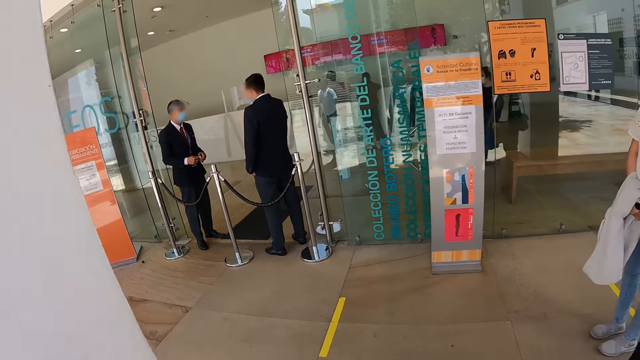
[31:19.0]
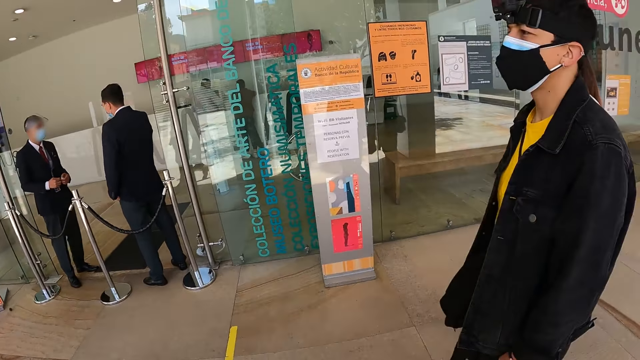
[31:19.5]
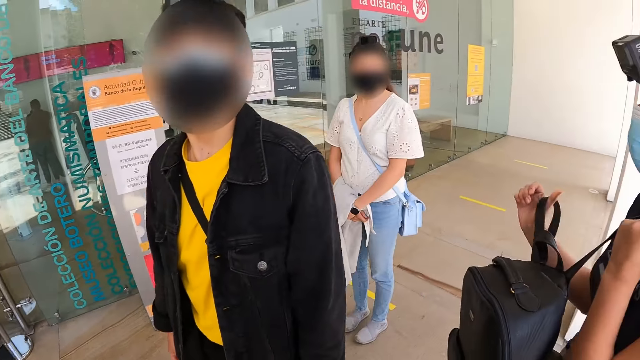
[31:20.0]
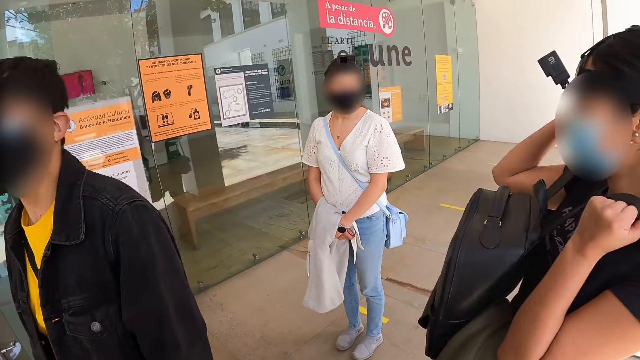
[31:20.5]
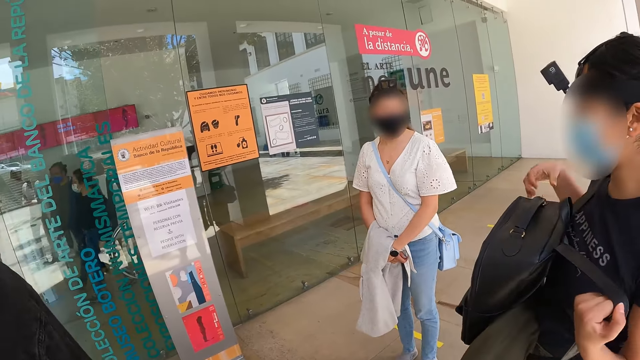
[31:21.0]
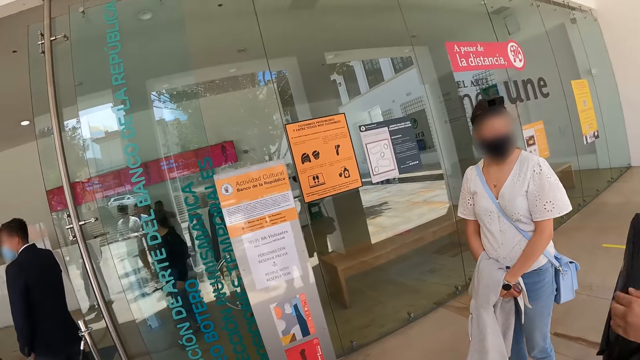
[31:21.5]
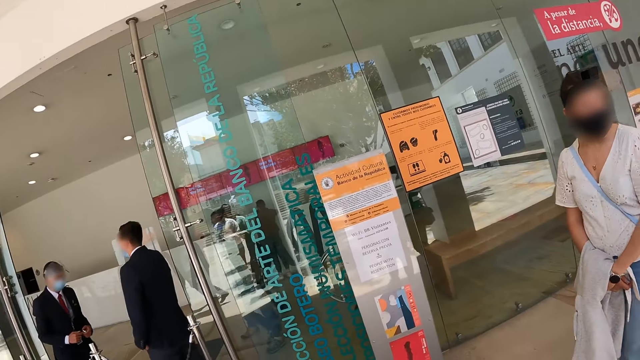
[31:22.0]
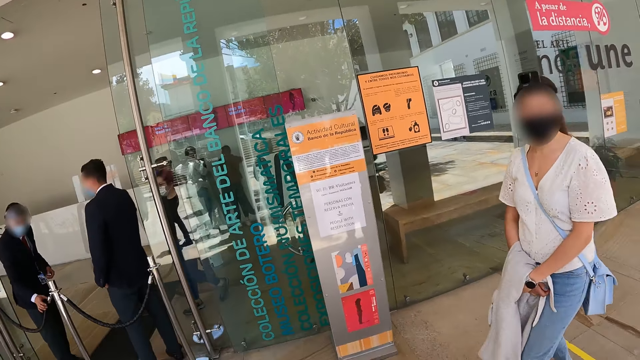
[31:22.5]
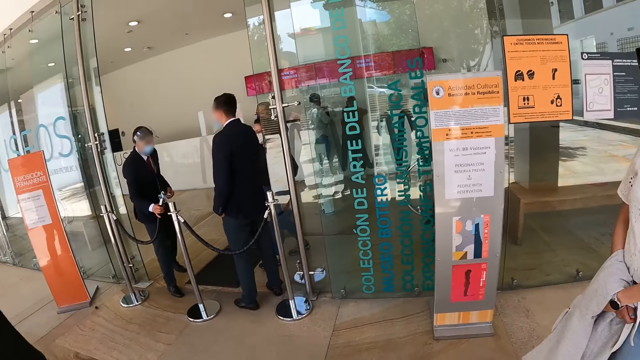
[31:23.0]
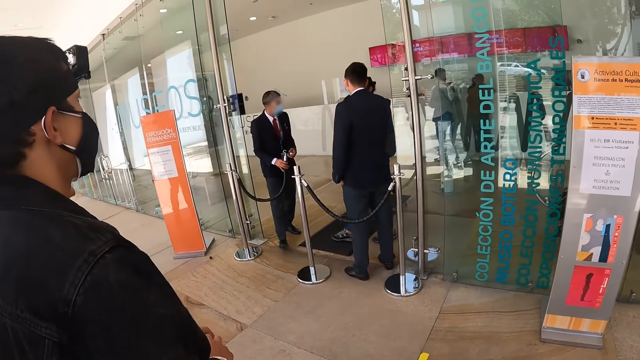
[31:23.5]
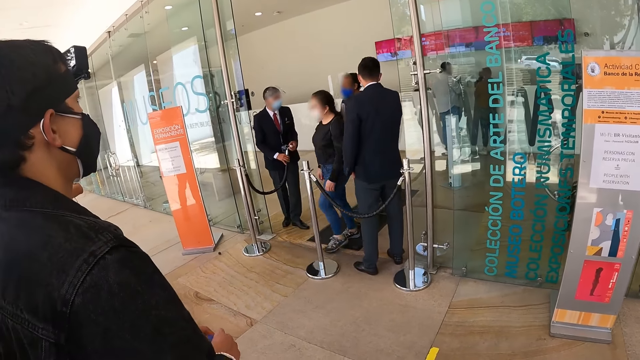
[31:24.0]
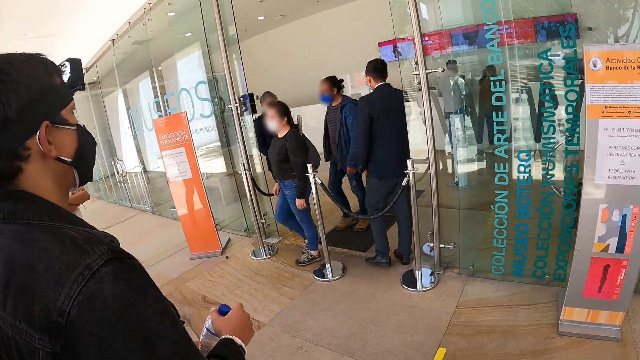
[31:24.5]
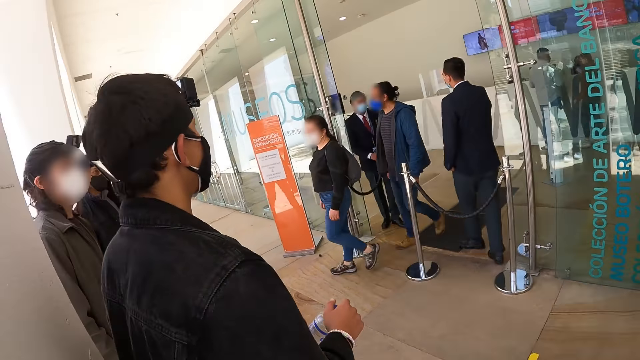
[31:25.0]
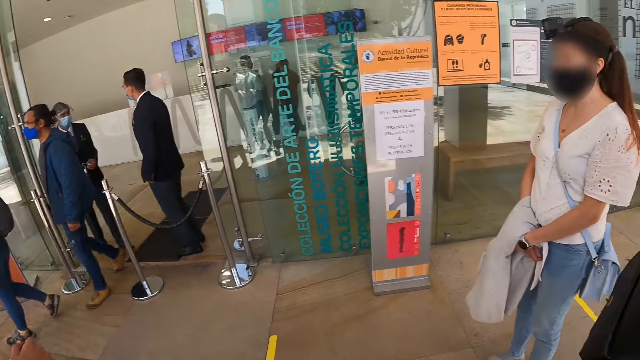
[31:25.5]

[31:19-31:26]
A woman adjusts the bag.

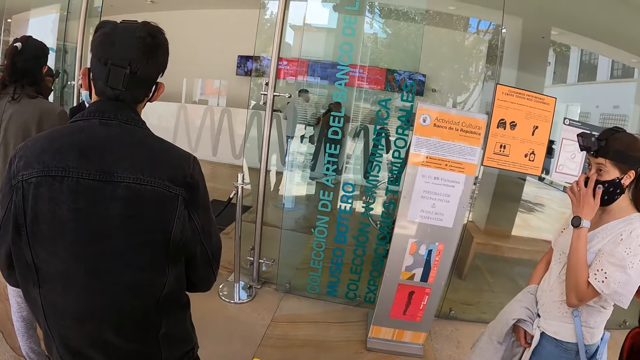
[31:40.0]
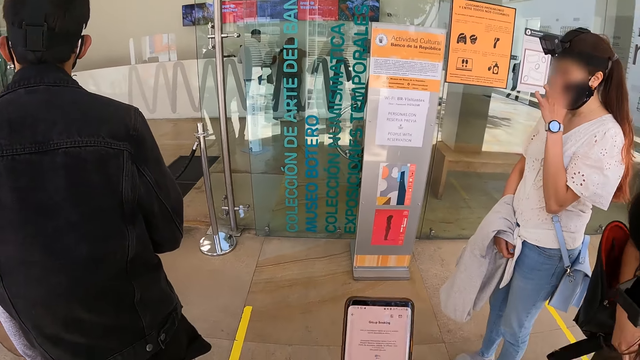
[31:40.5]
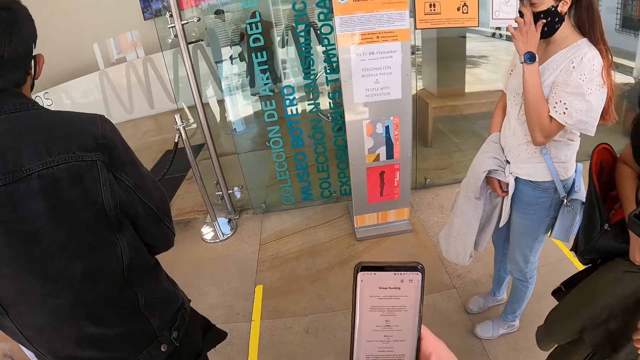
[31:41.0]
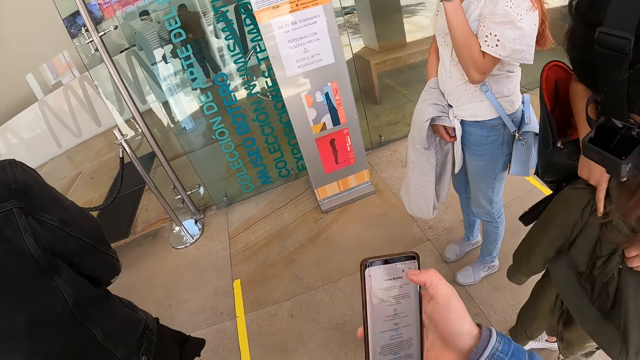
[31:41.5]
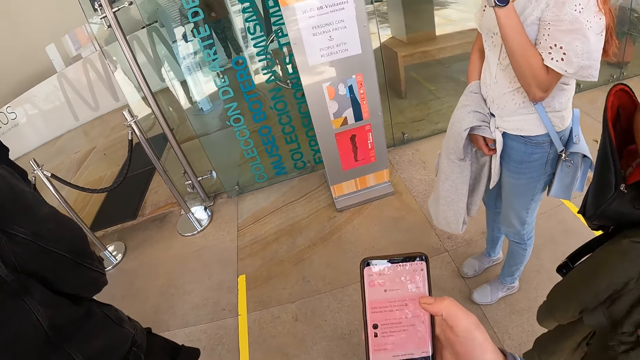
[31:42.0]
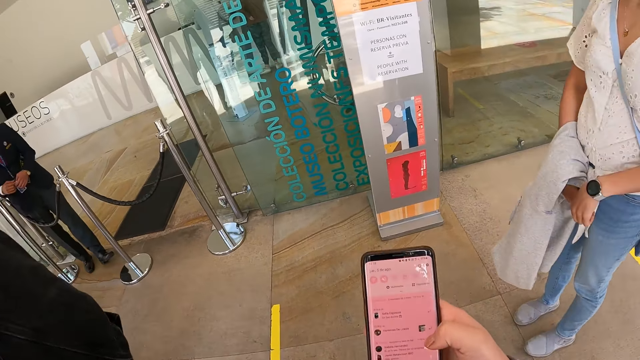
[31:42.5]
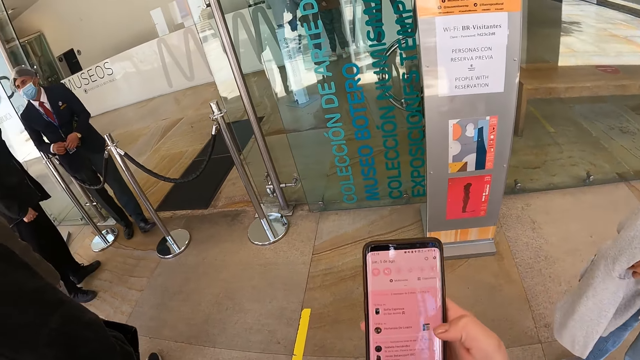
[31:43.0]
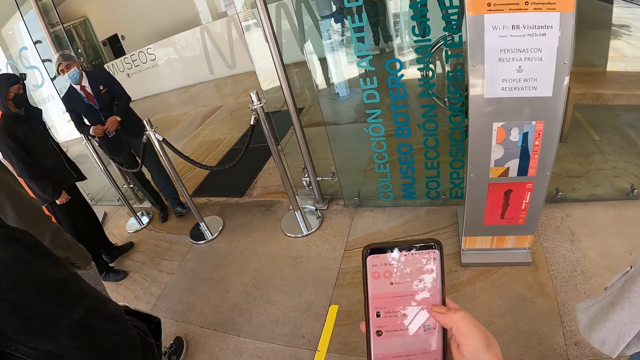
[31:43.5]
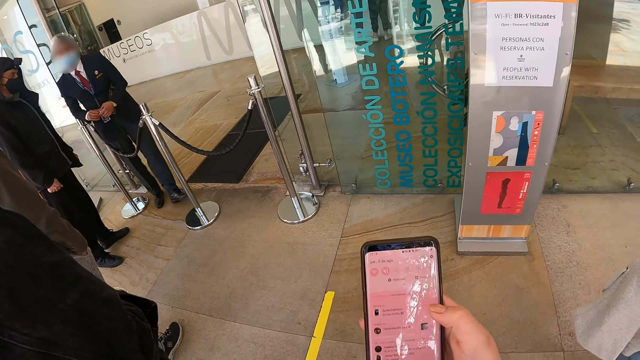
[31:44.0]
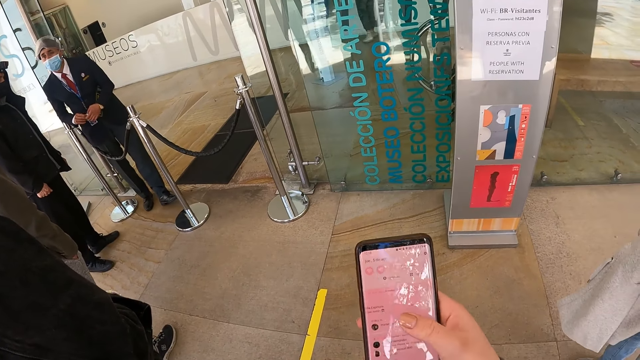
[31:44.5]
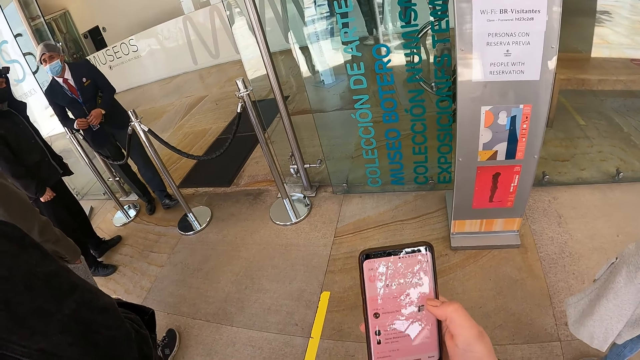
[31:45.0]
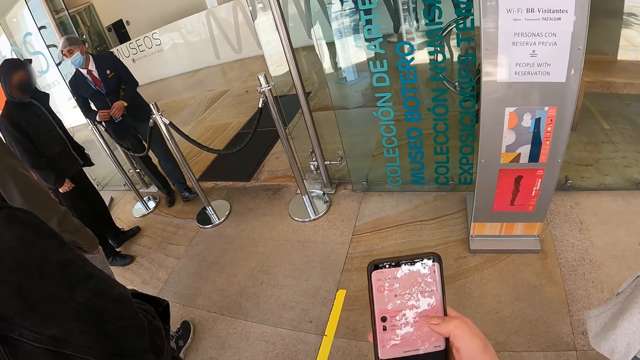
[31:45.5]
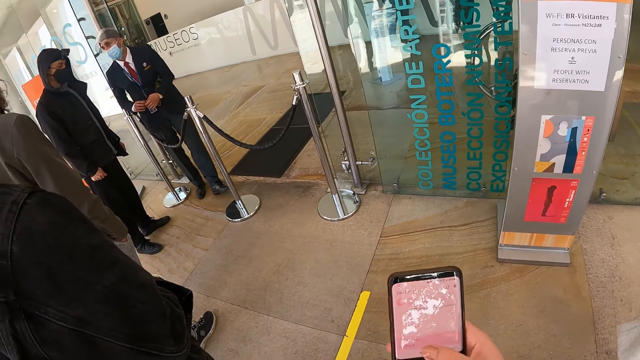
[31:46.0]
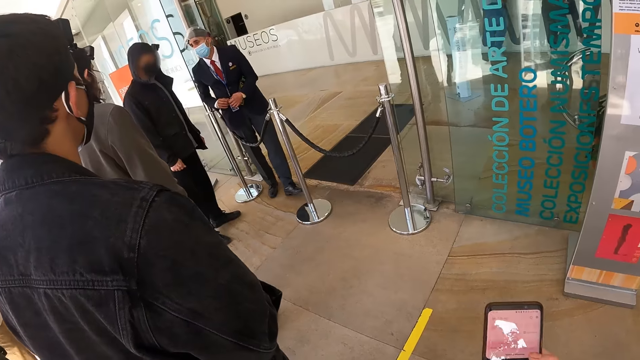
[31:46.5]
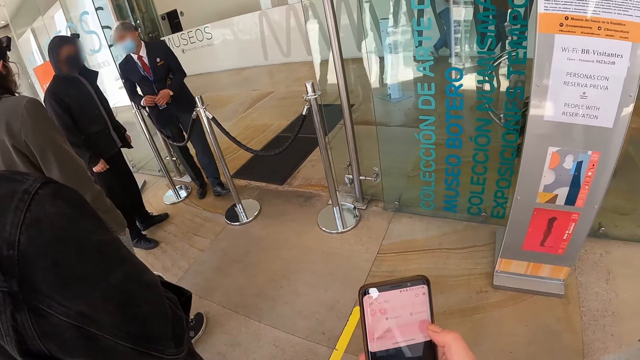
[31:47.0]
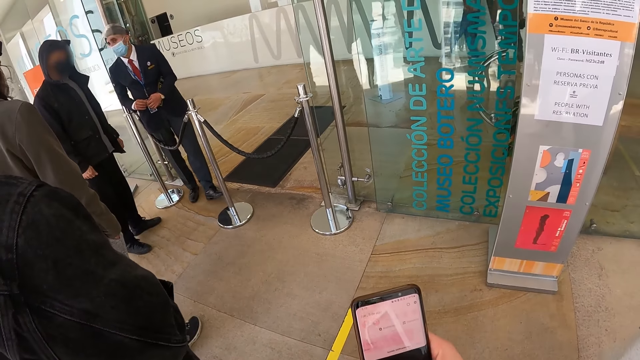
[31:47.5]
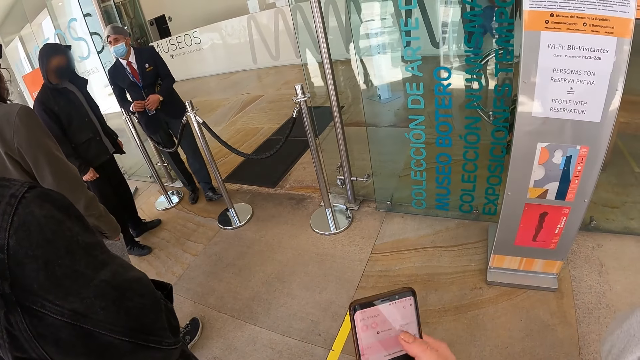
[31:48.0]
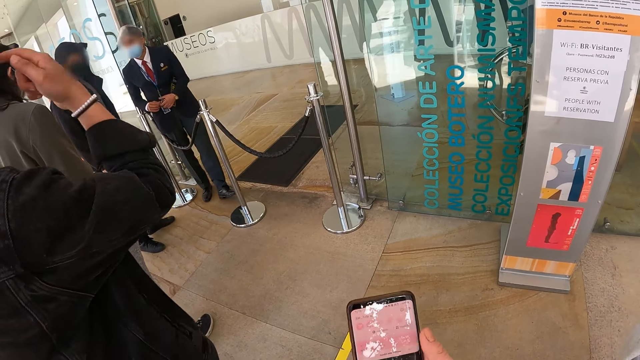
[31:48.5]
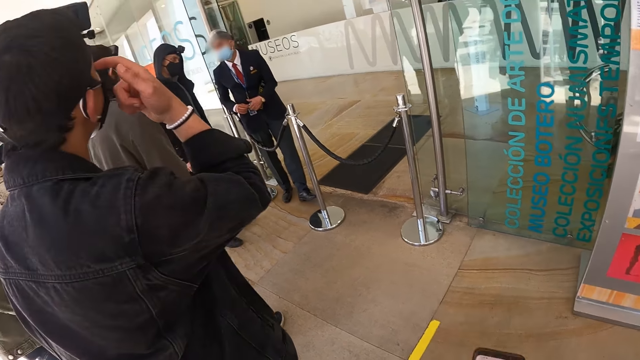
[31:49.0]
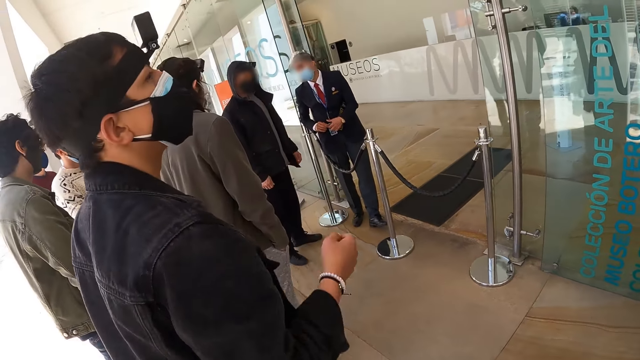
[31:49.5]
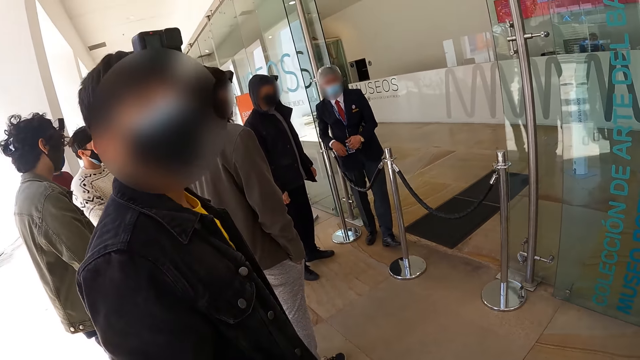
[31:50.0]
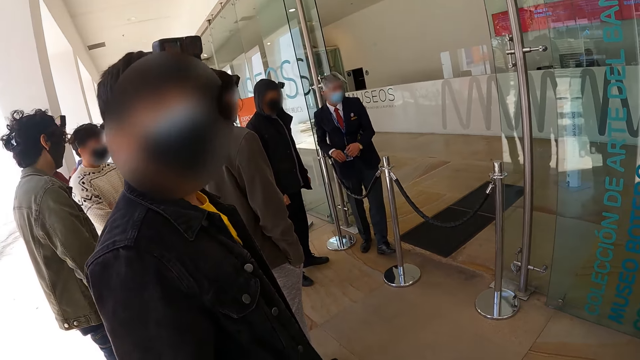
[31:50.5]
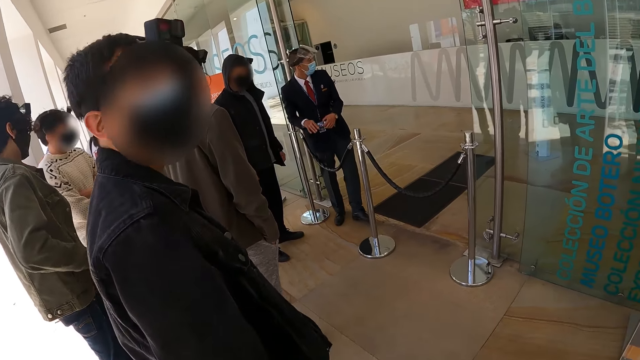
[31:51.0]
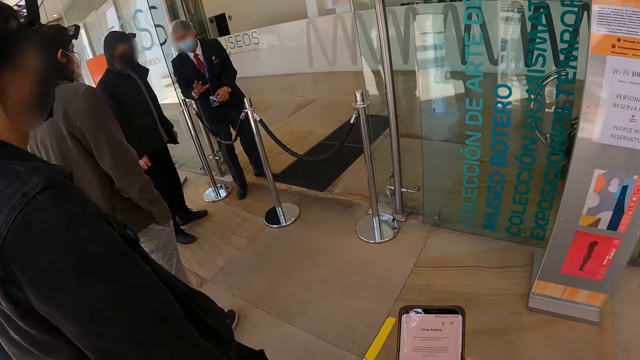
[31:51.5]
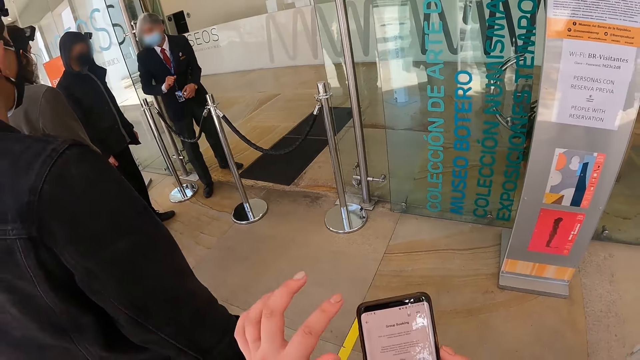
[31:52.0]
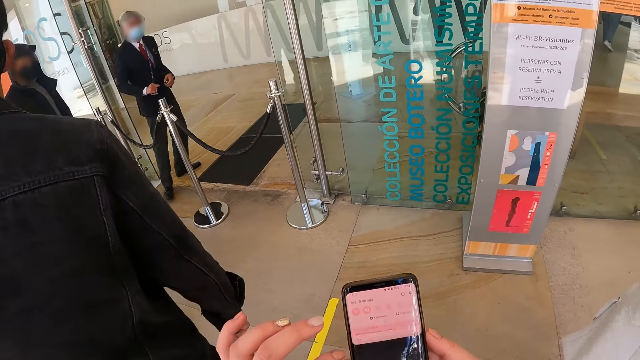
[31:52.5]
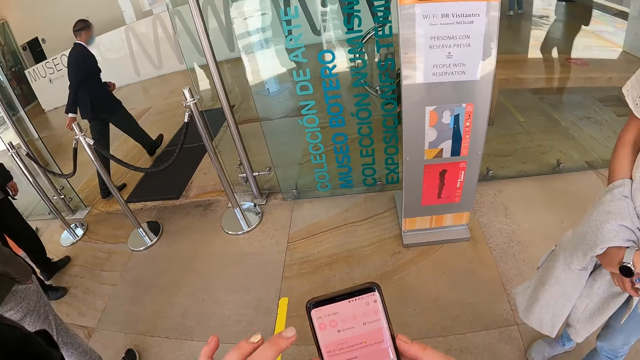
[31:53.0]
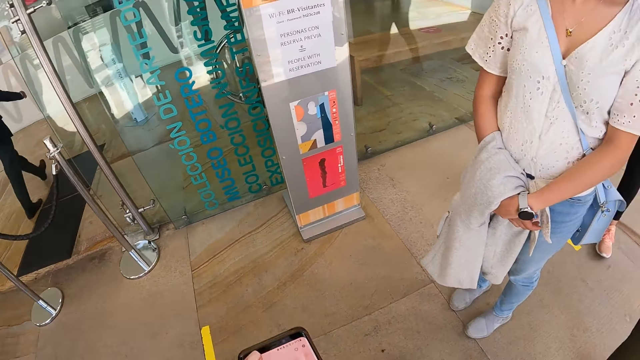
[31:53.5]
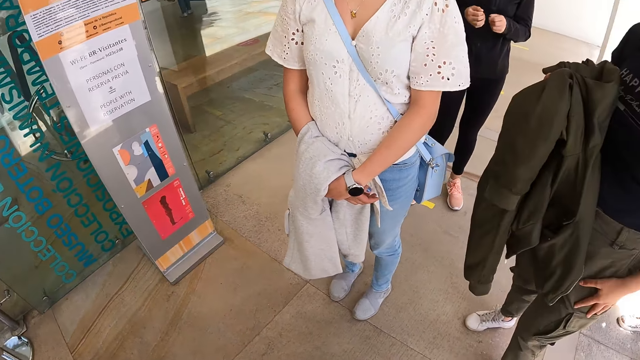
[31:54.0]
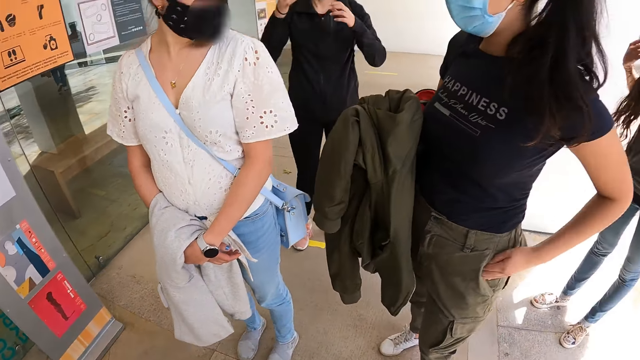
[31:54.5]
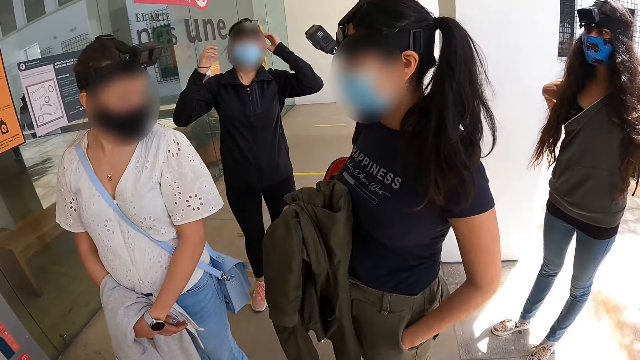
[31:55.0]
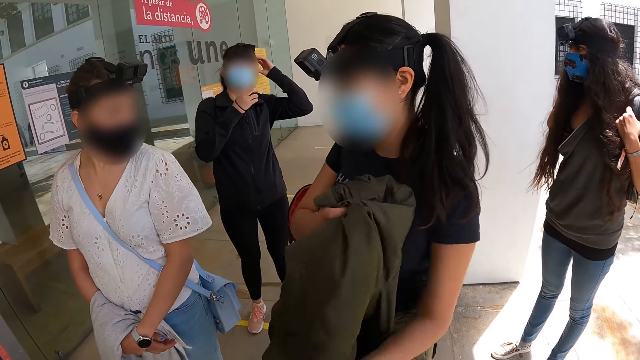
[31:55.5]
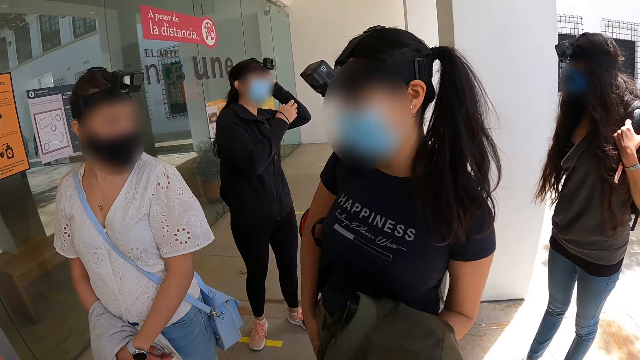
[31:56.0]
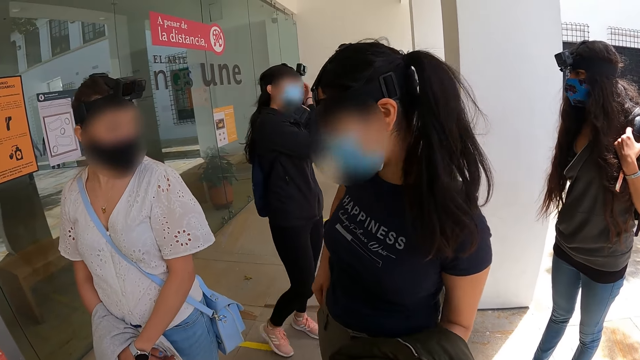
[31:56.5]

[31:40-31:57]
The camera wearer scrolls the phone. They look around. They operate the phone. They look around the building.
